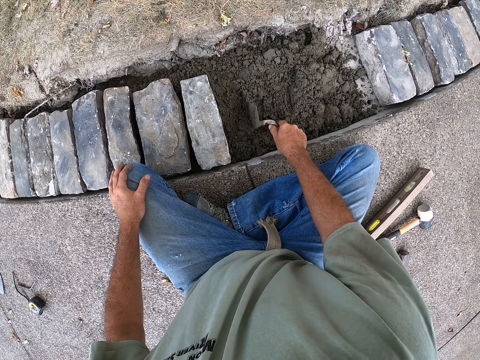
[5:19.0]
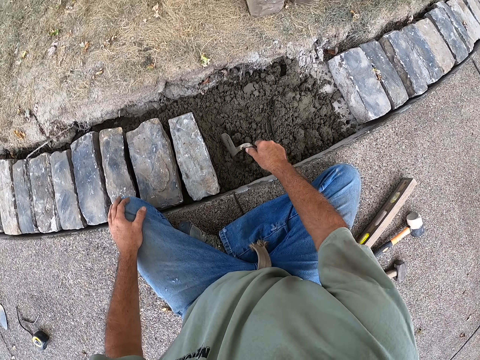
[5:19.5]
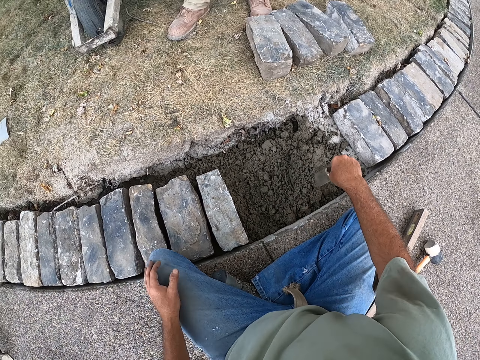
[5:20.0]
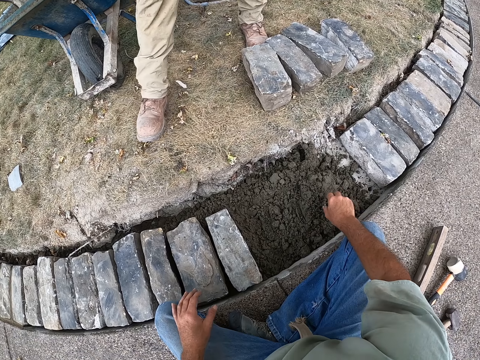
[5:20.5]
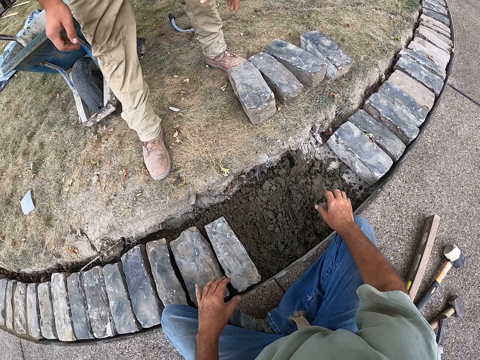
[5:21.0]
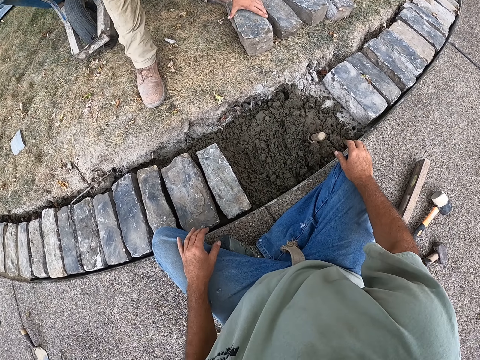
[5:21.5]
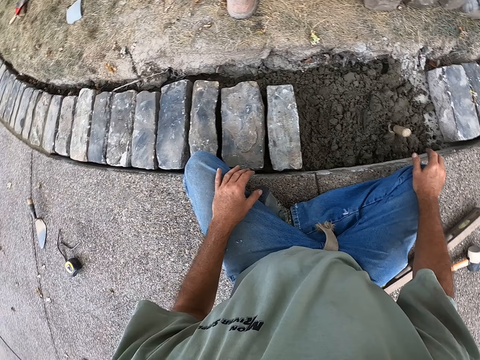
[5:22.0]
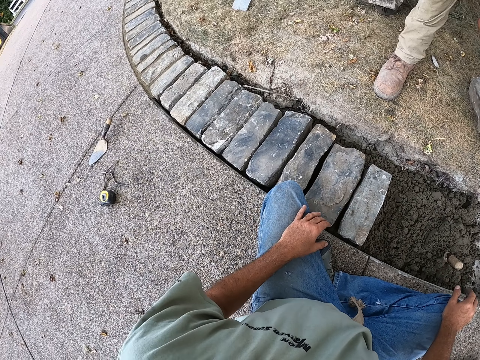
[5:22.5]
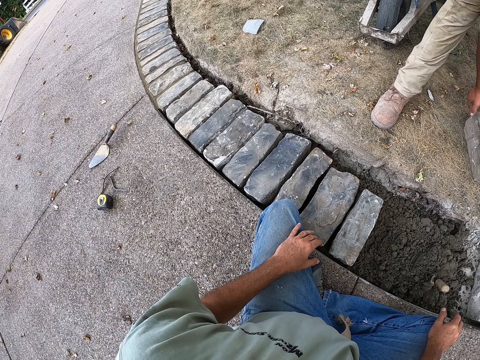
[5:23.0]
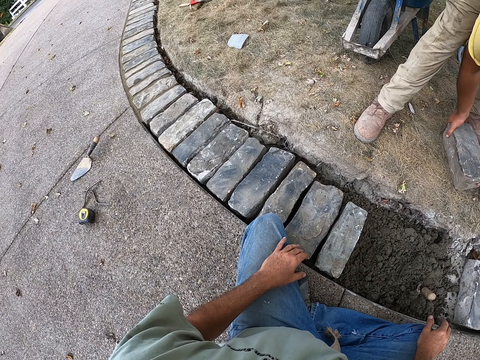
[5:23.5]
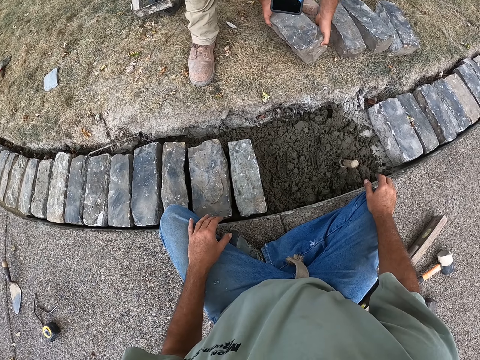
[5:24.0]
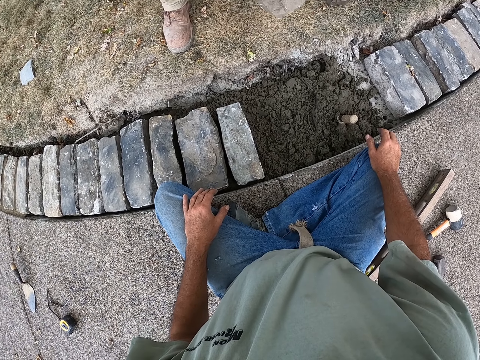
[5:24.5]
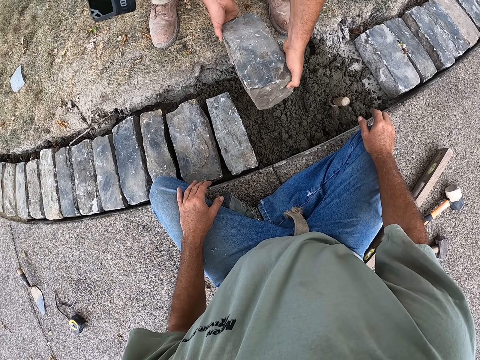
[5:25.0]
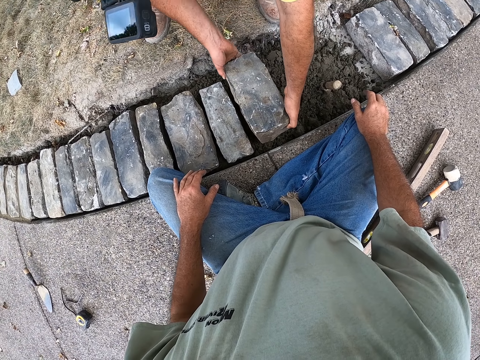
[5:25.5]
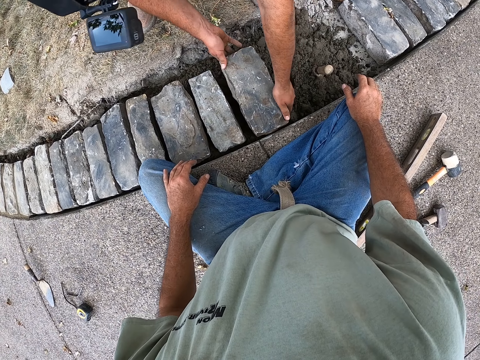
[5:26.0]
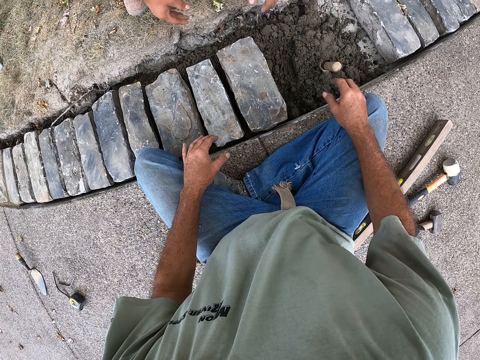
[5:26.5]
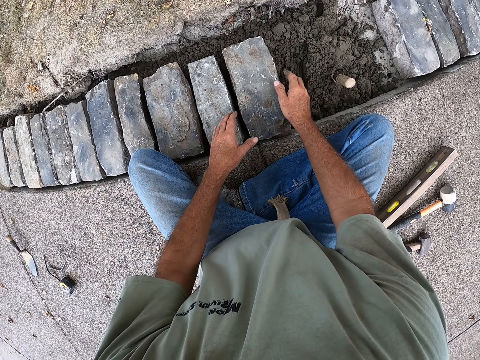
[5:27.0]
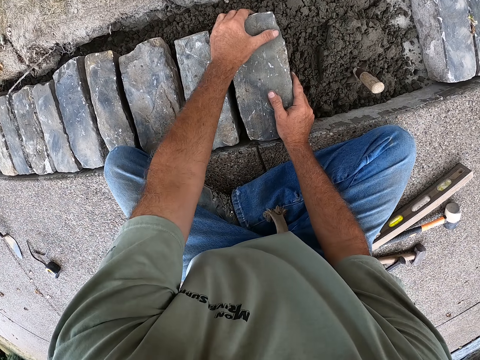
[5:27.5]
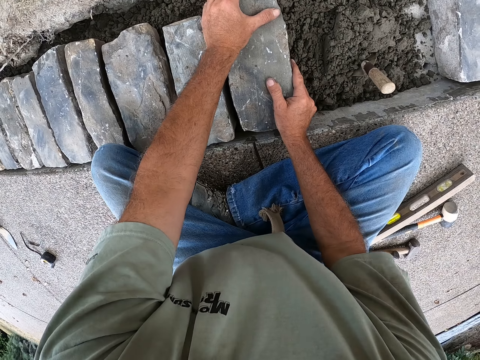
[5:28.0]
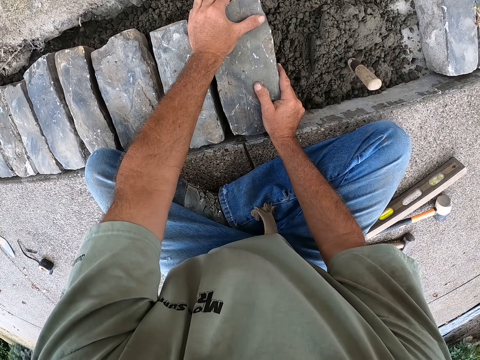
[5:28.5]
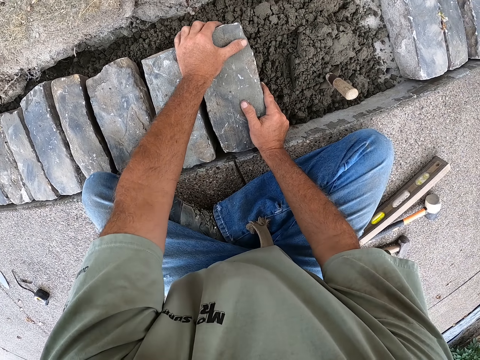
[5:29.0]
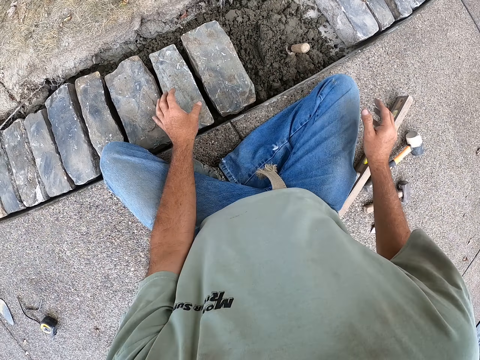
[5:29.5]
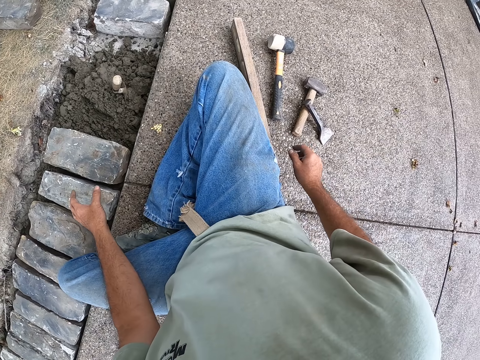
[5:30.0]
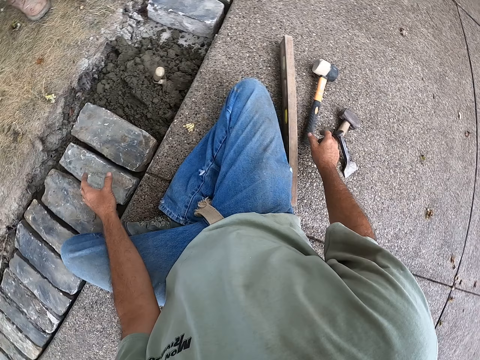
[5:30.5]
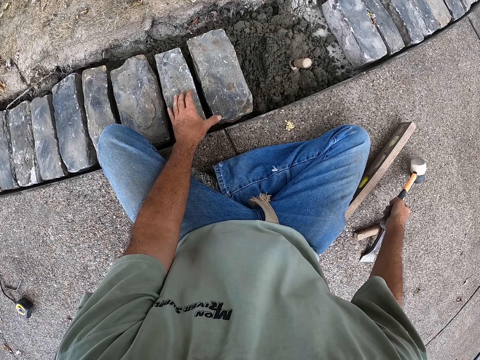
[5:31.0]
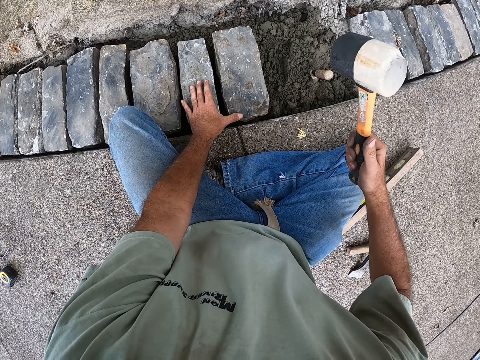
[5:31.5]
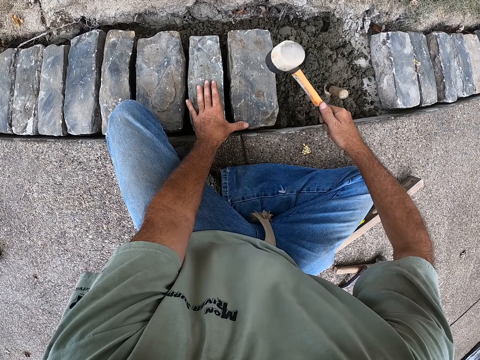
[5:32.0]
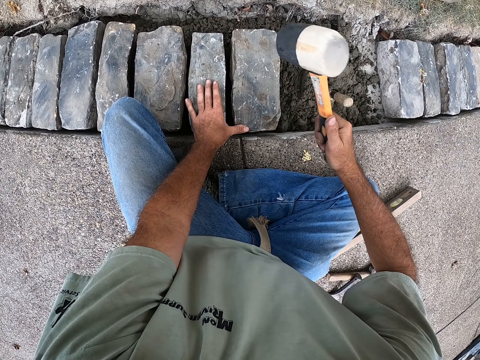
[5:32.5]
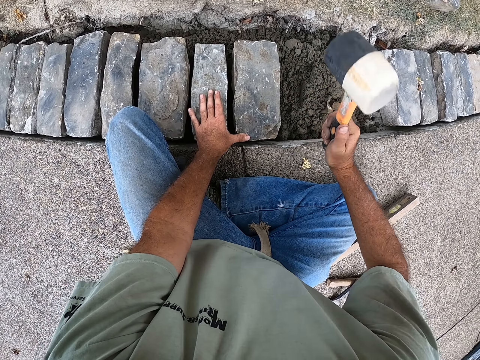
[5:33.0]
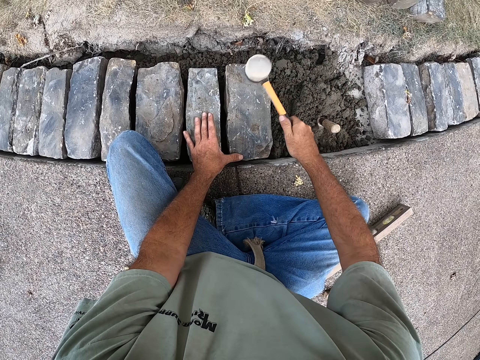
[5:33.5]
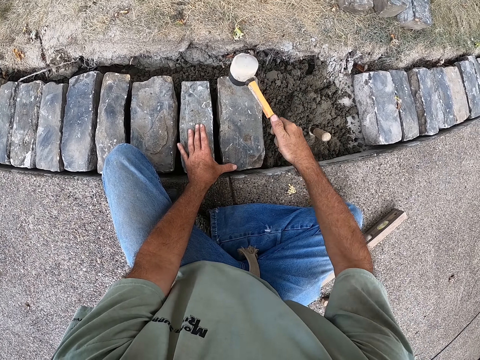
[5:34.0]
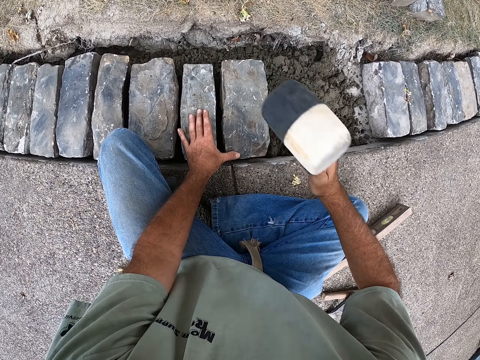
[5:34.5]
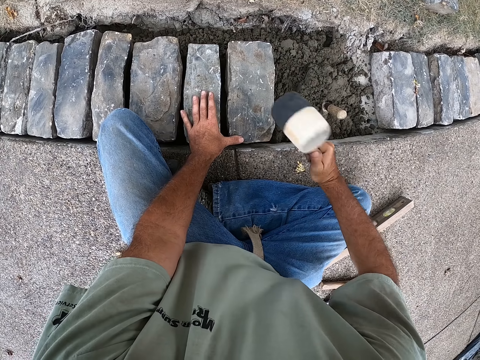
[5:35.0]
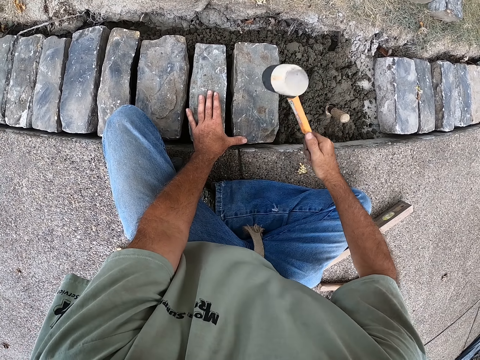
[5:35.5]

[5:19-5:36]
The camera wearer puts the trowel on the sand. They put the hand on the lap. They look at the bricks. A man holds the brick. The man puts the brick on the sand. The camera wearer holds the bricks with hands. They pick up the hammer. They hit the brick with the sledge hammer. They fix the brick with the hammer.

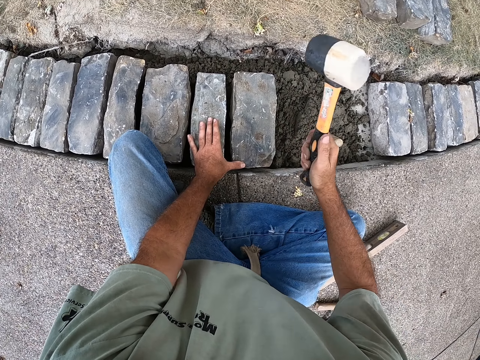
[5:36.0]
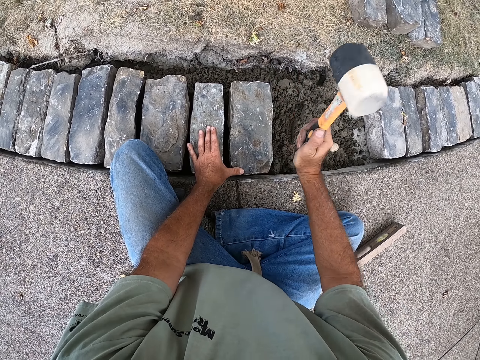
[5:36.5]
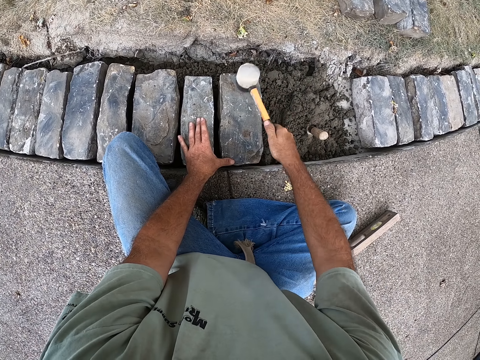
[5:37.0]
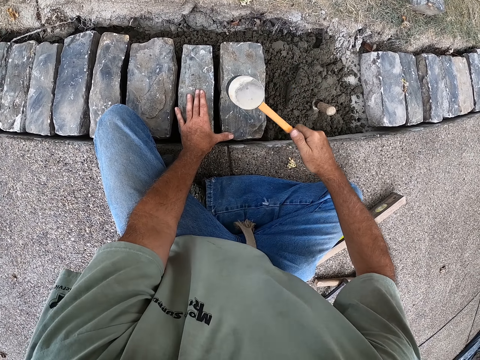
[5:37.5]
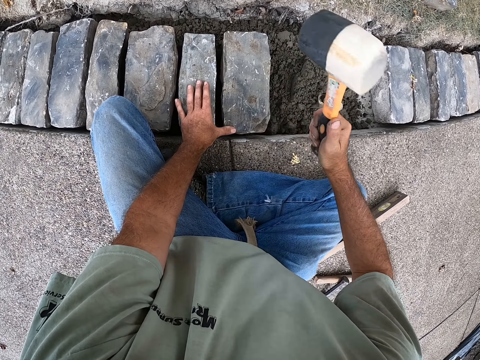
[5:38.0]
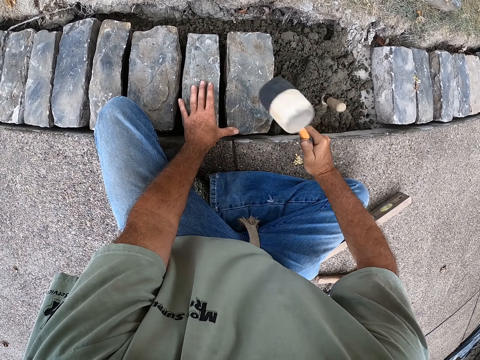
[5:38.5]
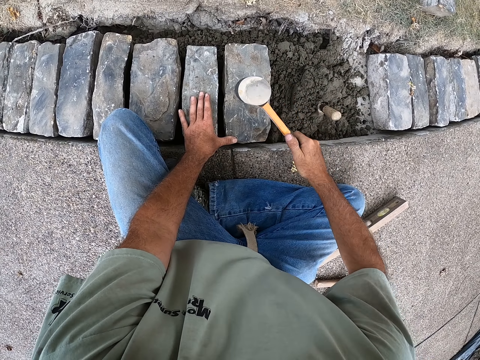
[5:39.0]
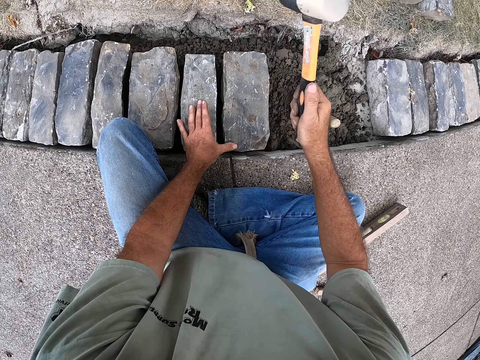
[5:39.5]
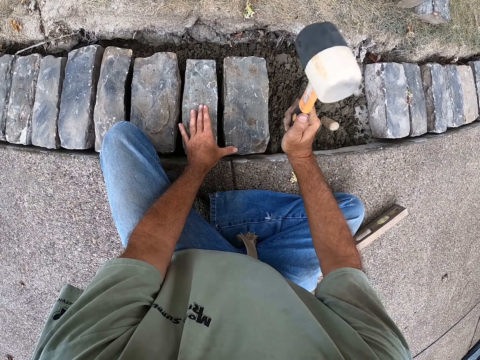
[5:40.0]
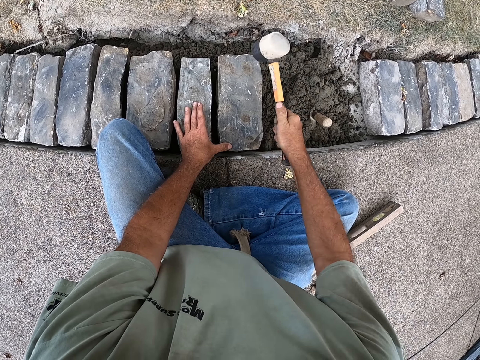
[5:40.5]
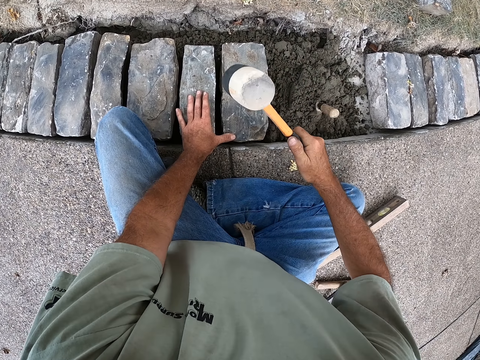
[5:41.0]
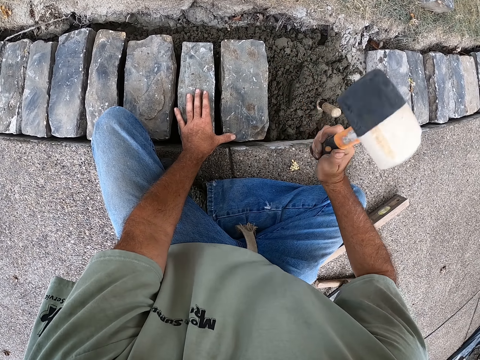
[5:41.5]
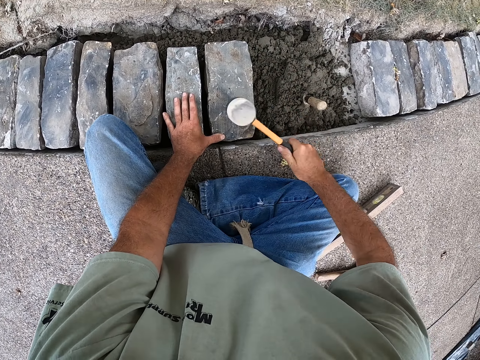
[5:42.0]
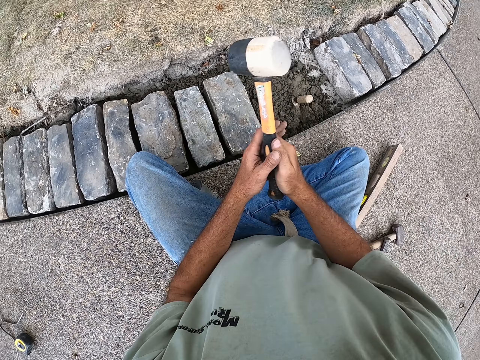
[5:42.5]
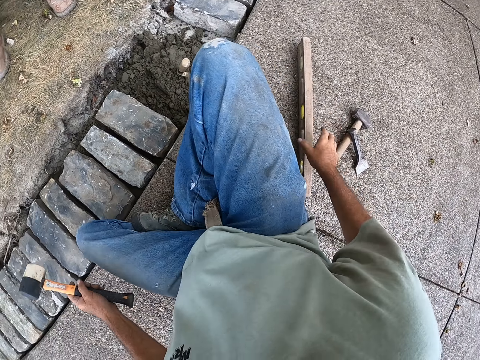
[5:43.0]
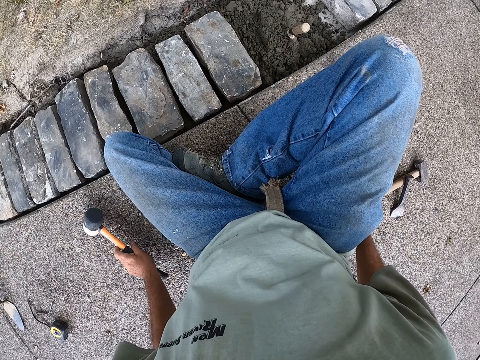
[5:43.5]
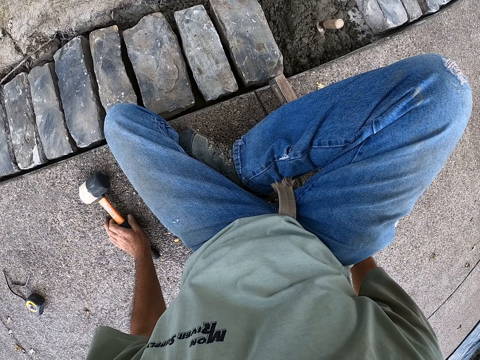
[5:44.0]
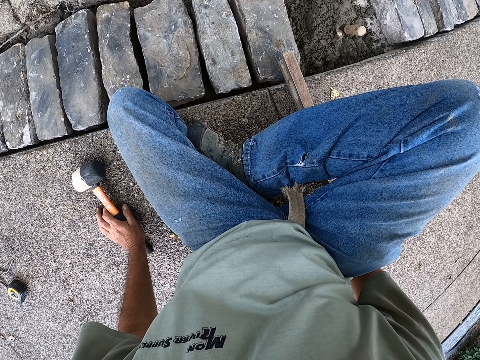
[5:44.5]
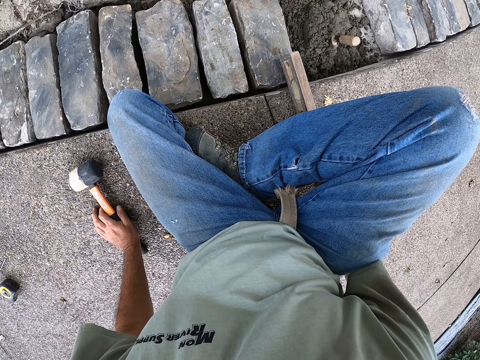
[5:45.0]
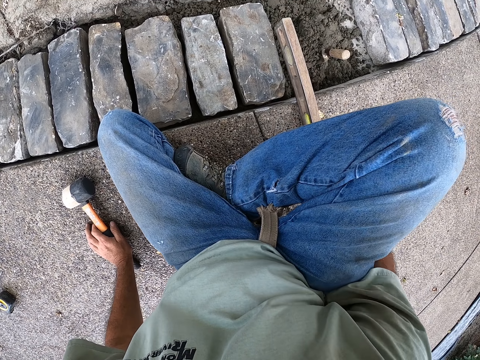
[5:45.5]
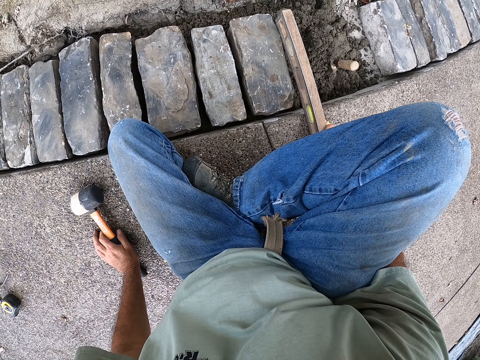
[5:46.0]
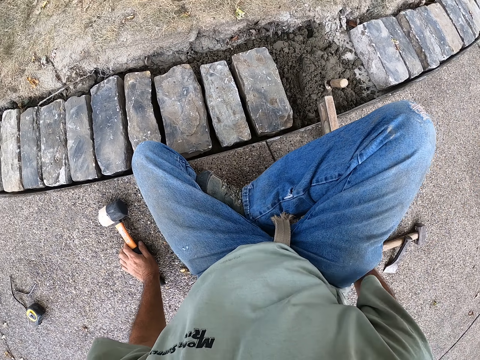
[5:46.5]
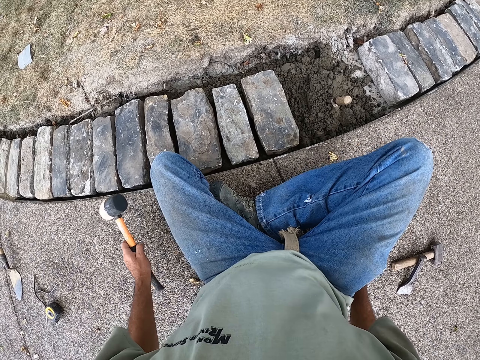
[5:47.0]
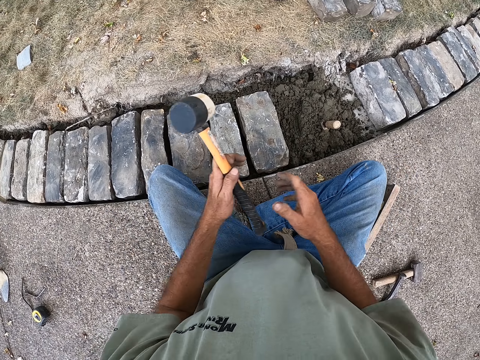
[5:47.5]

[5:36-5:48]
The camera wearer holds the hammer with the left hand. They level the brick with a spirit level. They hold something. They measure the brick.
